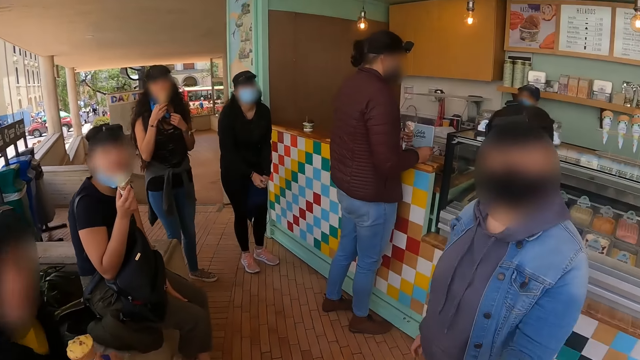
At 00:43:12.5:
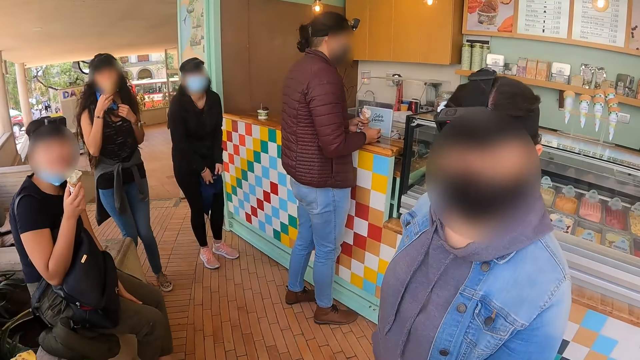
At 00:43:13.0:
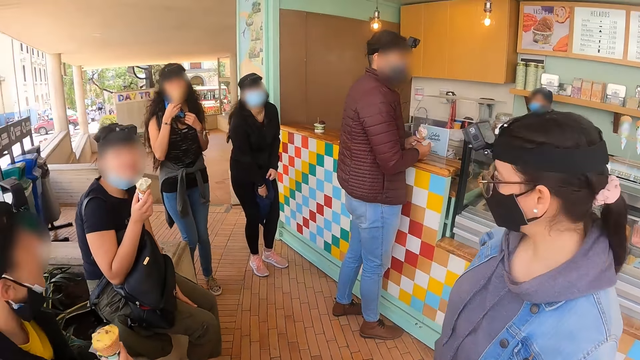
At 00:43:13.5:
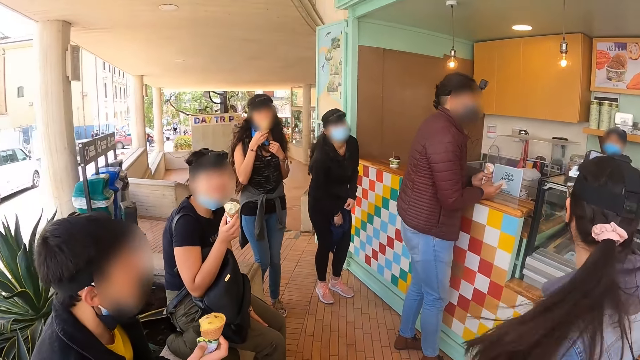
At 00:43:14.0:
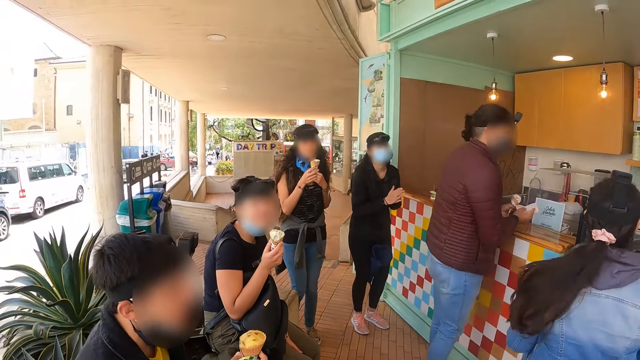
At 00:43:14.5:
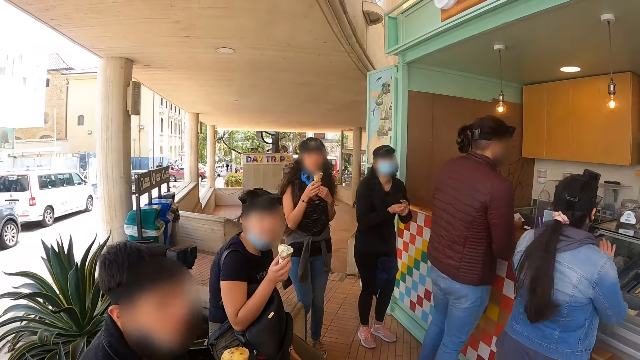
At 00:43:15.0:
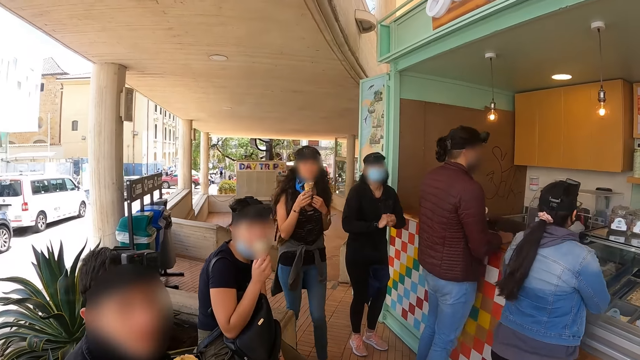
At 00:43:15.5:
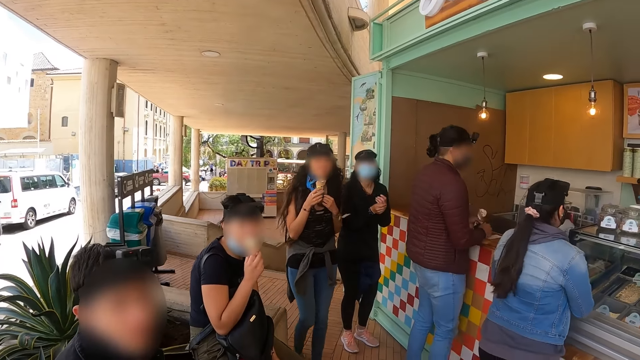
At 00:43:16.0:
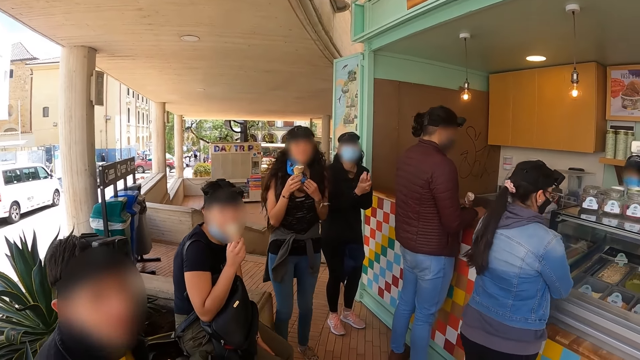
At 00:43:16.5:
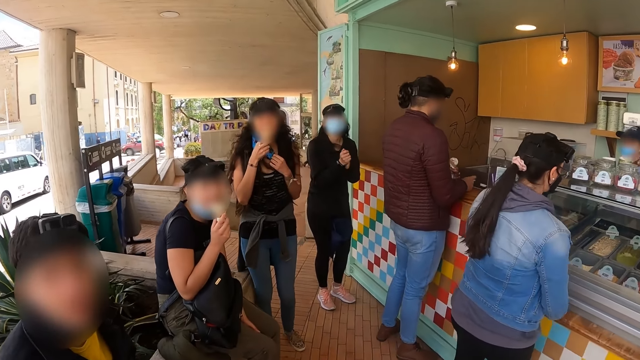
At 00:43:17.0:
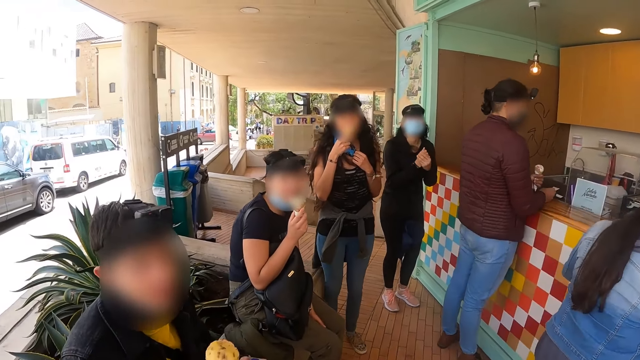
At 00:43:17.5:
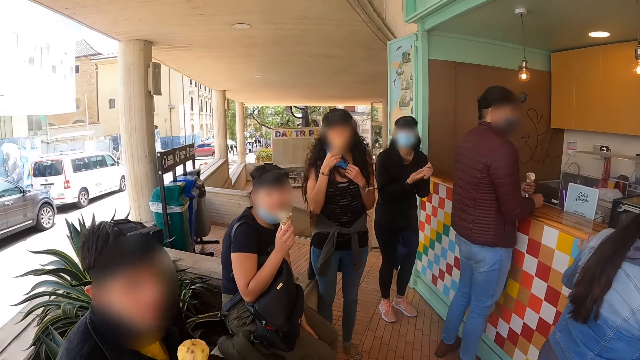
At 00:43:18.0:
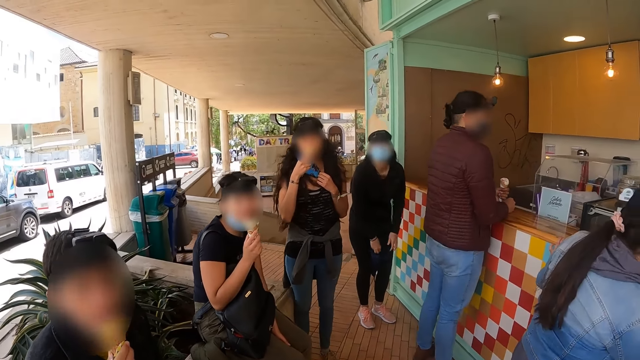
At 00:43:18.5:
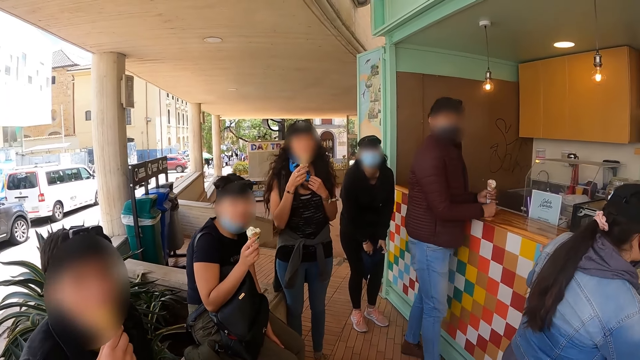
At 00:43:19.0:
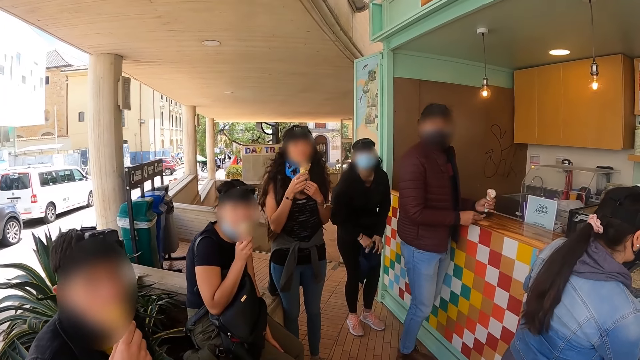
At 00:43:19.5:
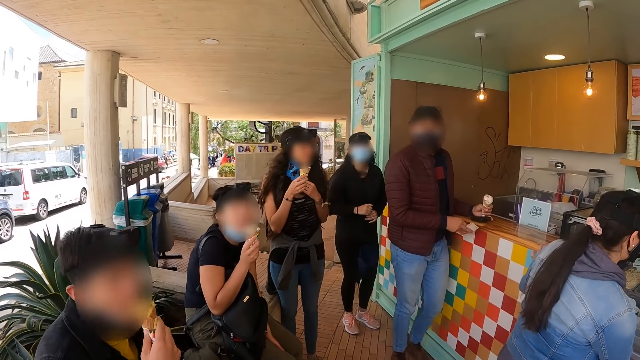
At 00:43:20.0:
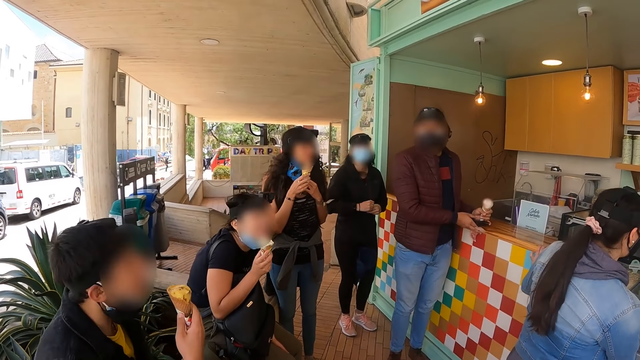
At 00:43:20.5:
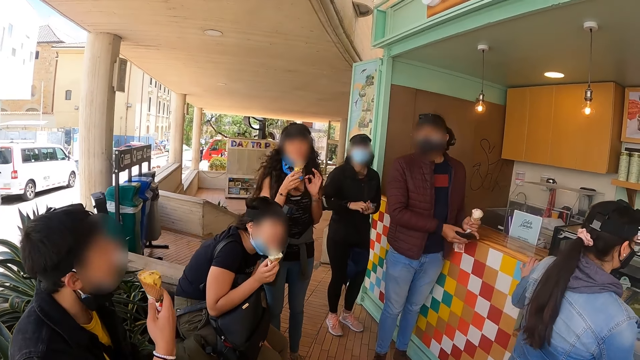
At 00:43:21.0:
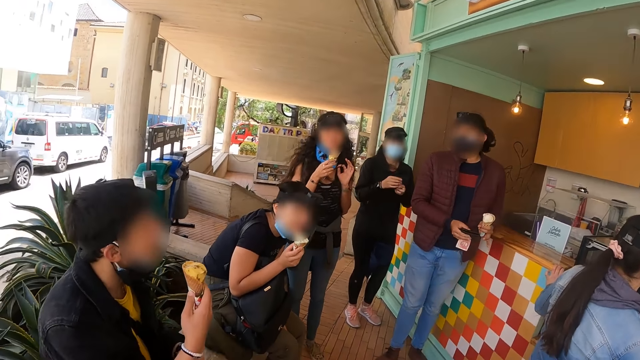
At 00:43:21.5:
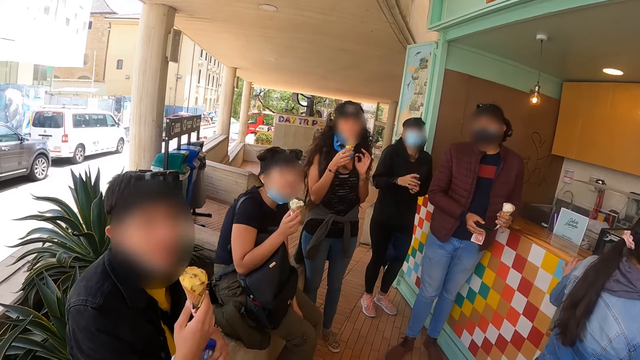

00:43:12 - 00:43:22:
A lady walks in the ice cream parlor. A woman rubs her hands. The camera wearer interacts with a man. A man eats ice creams.

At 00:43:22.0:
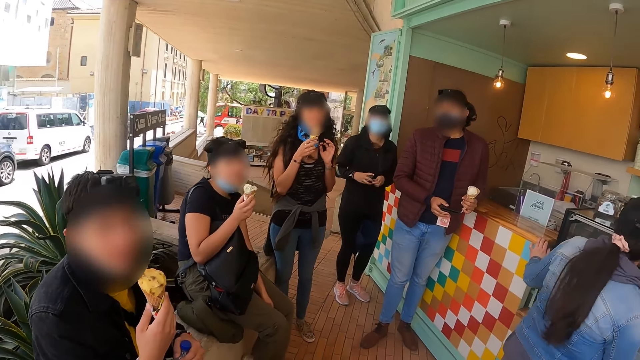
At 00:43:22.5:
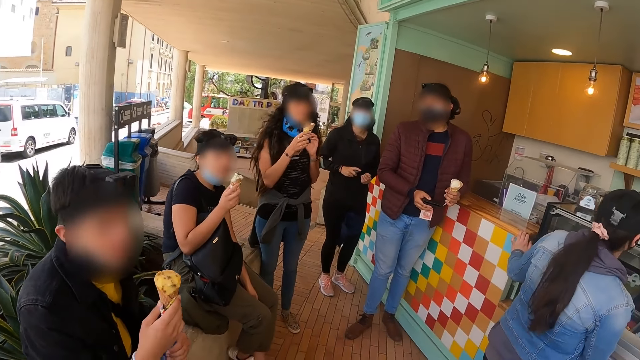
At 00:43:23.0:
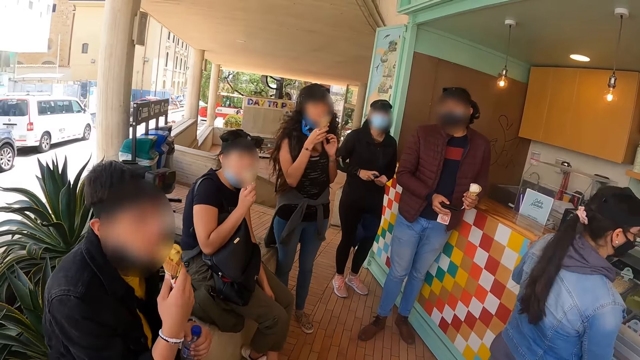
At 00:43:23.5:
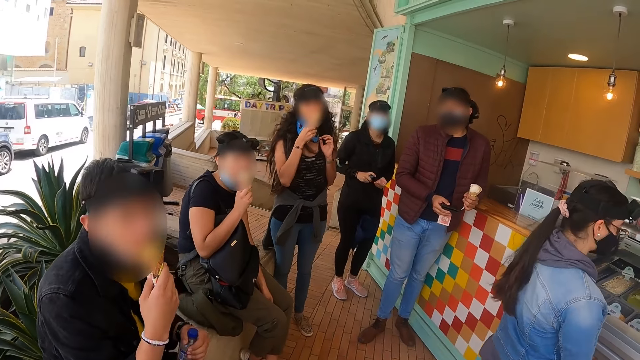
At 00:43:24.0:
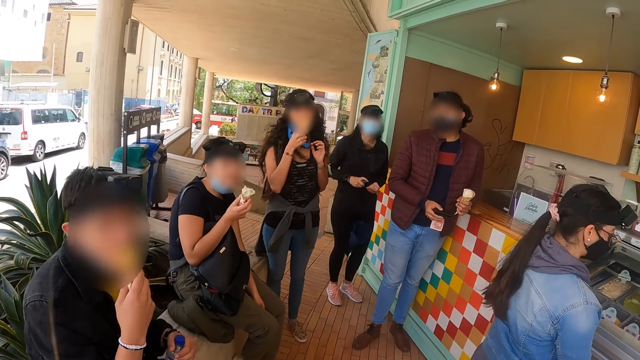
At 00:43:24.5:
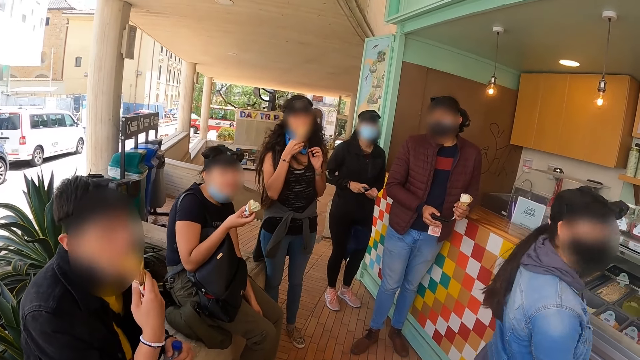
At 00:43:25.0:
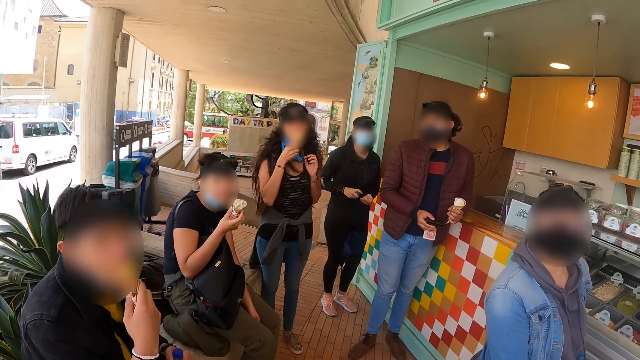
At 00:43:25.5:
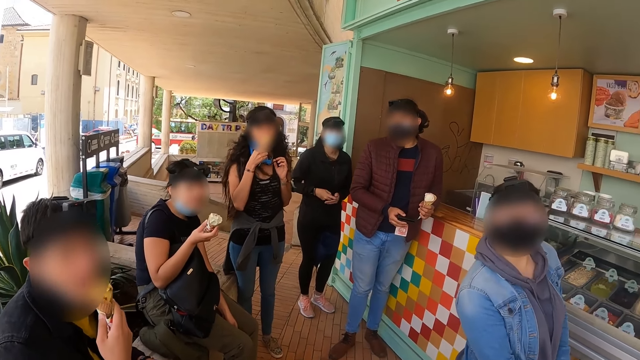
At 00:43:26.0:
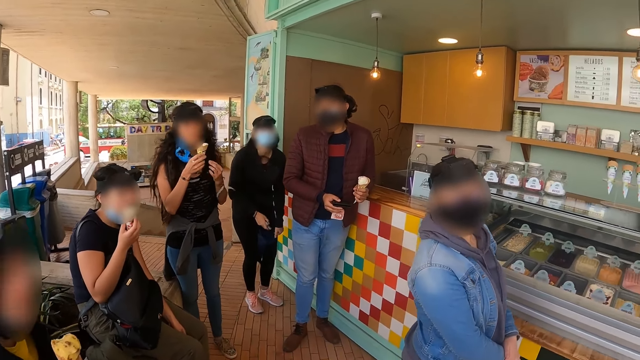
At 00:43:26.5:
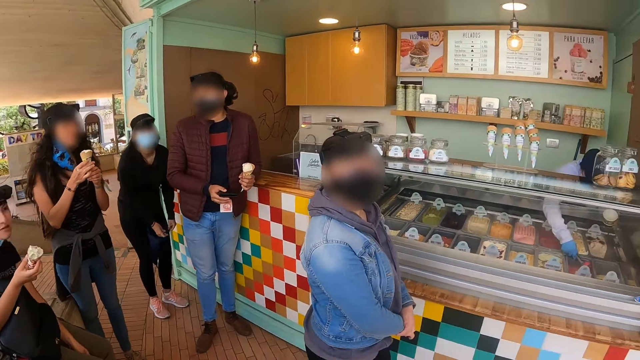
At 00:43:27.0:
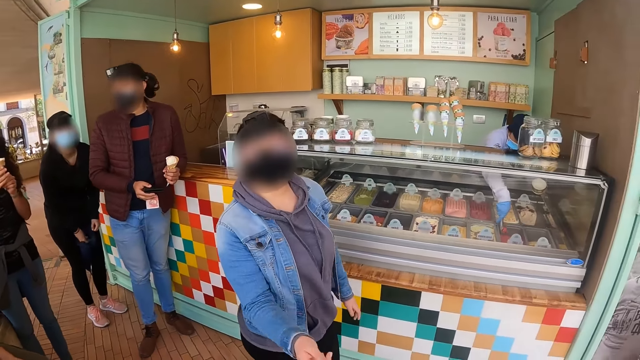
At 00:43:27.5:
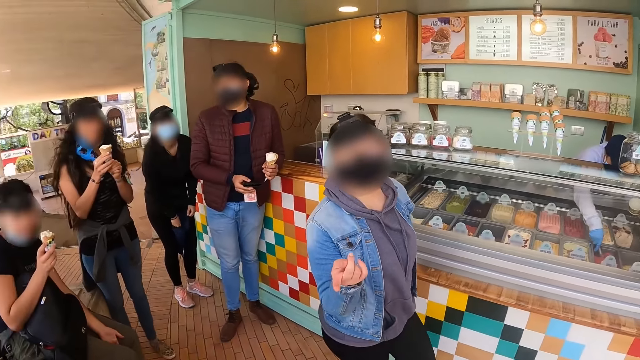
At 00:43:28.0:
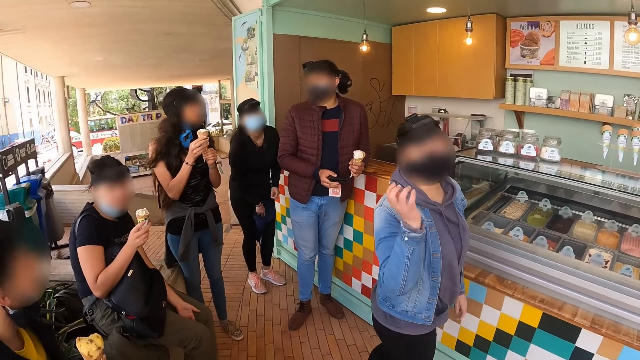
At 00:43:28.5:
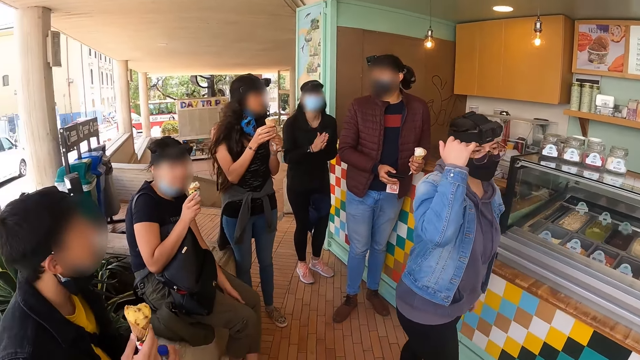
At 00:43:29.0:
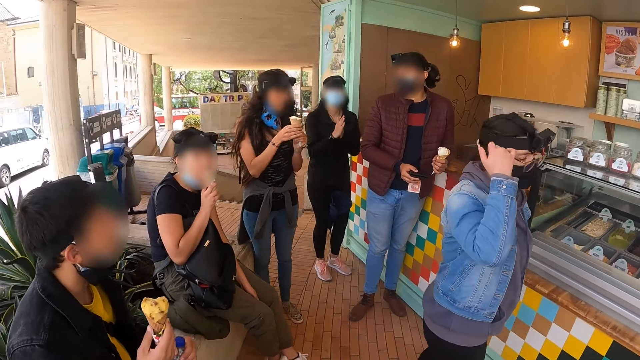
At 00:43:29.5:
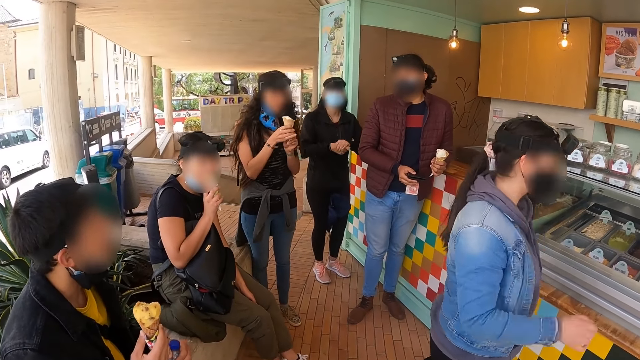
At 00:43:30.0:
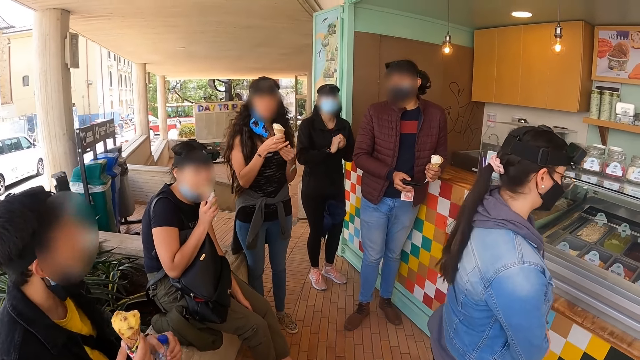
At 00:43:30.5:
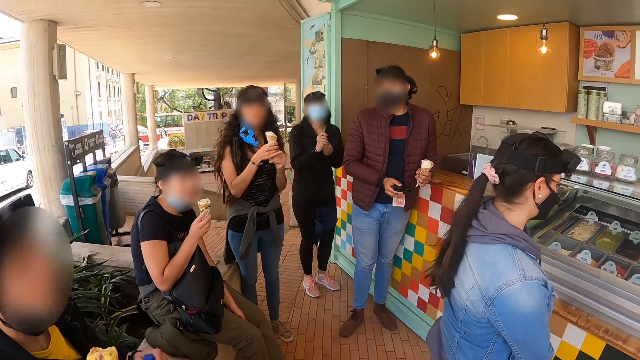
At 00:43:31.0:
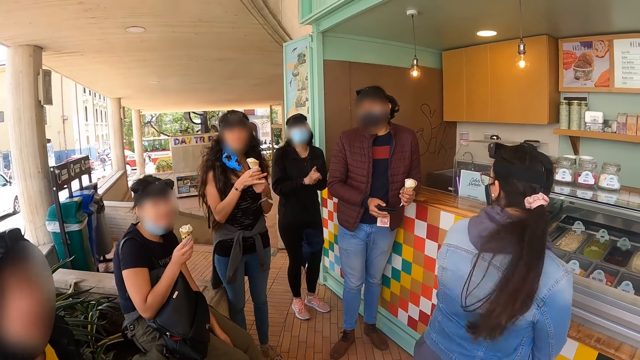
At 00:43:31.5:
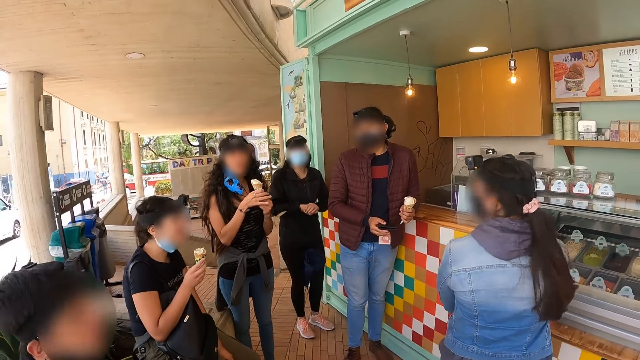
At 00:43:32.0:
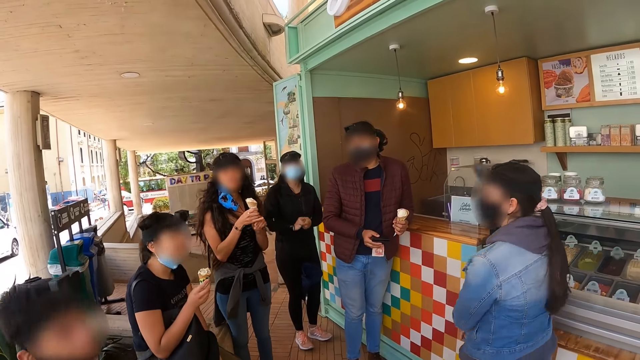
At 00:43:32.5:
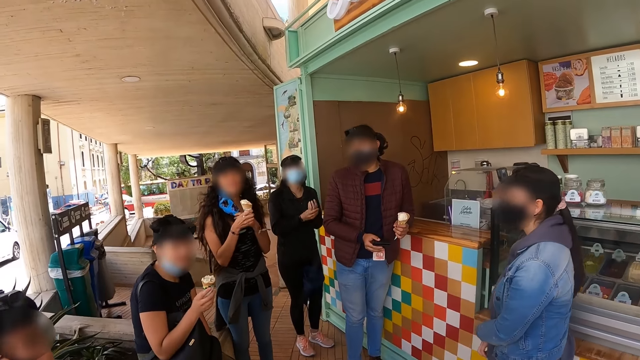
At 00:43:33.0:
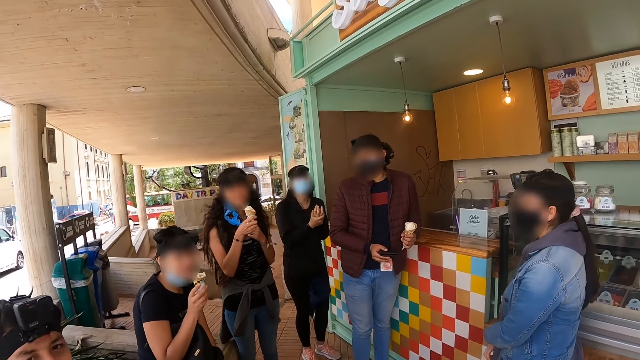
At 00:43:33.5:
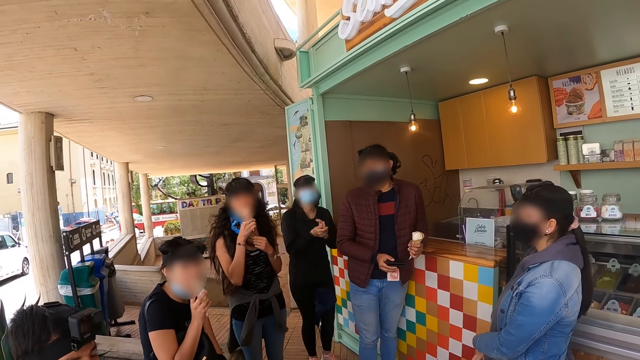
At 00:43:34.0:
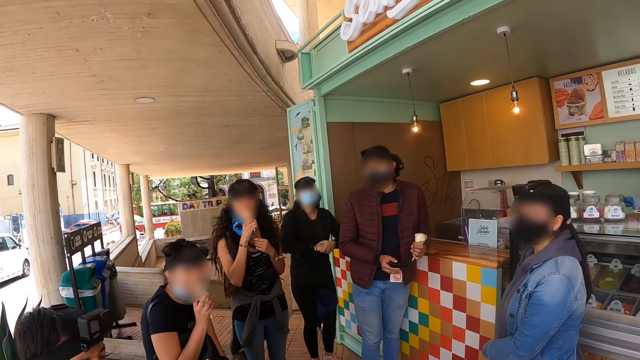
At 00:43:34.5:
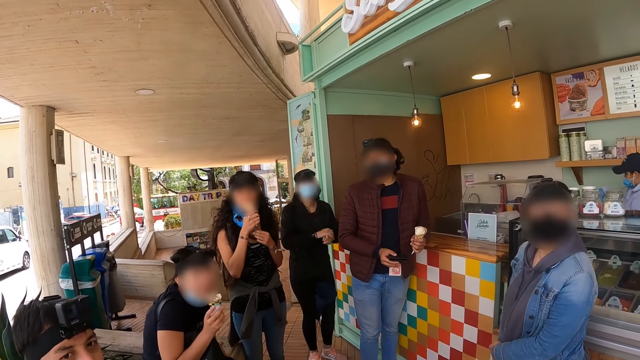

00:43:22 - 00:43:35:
The man eats an ice cream. A woman applies sanitizer on her palm. A lady turns around. The camera wearer turns around. The lady talks with the camera wearer. The lady scratches the head. The camera wearer looks around. The lady turns around. The woman rubs her hands.
